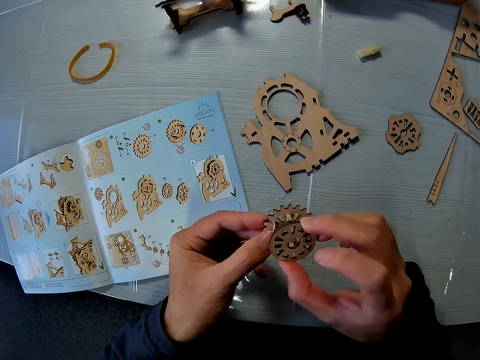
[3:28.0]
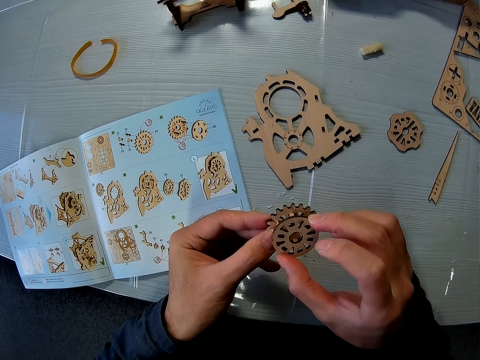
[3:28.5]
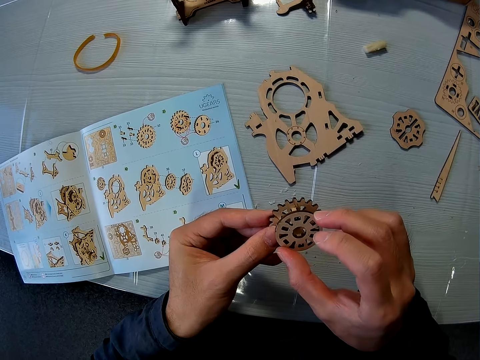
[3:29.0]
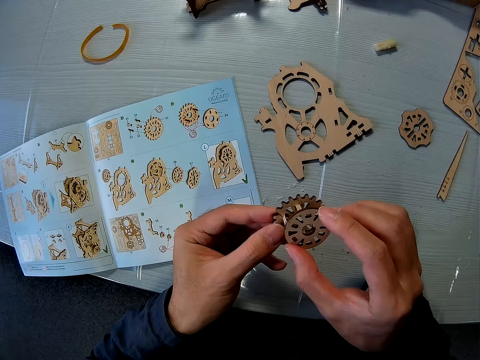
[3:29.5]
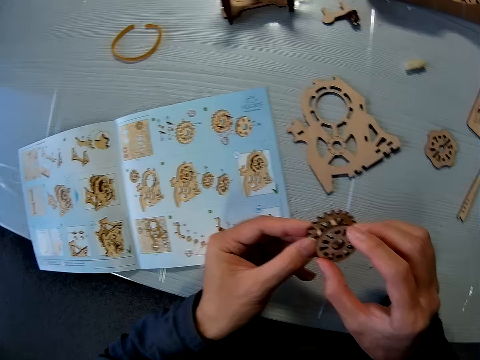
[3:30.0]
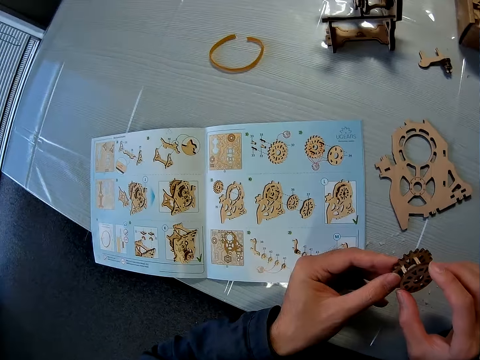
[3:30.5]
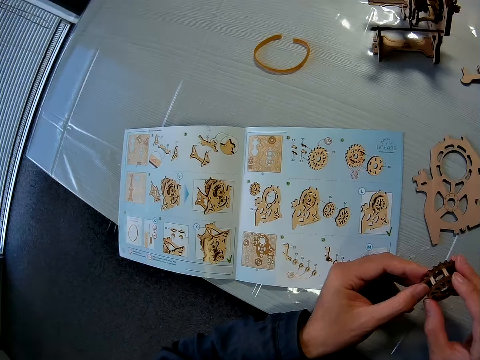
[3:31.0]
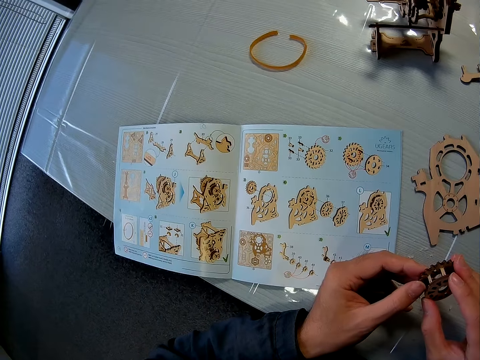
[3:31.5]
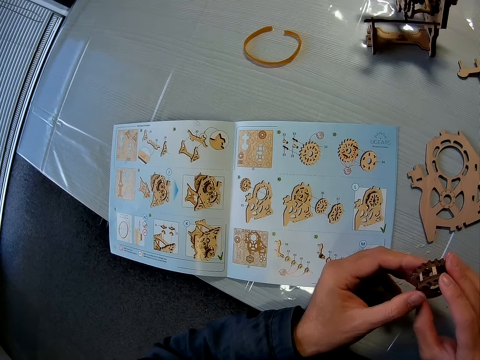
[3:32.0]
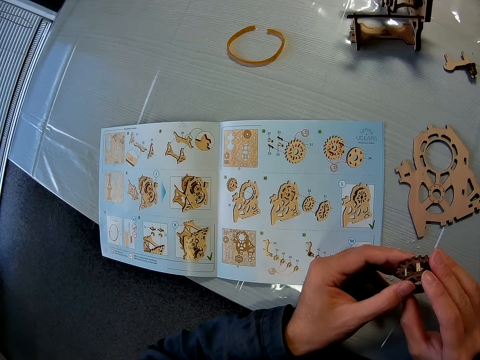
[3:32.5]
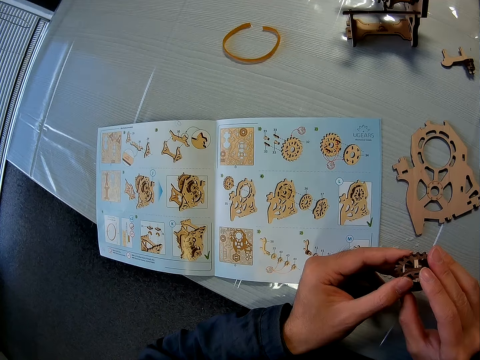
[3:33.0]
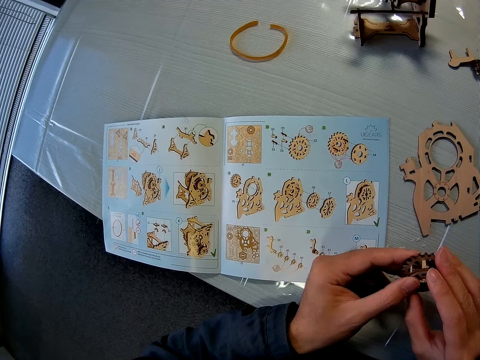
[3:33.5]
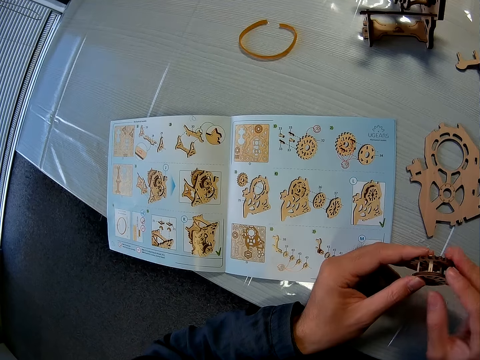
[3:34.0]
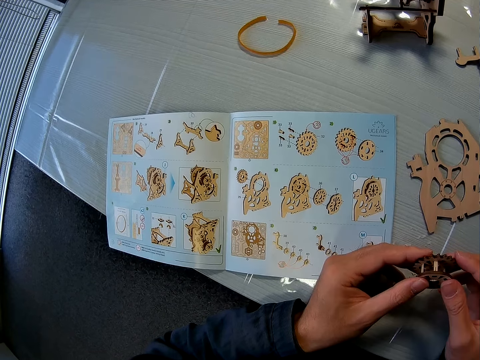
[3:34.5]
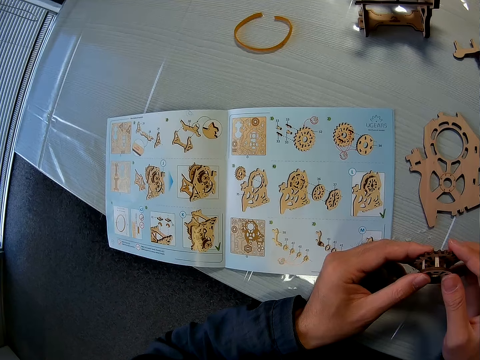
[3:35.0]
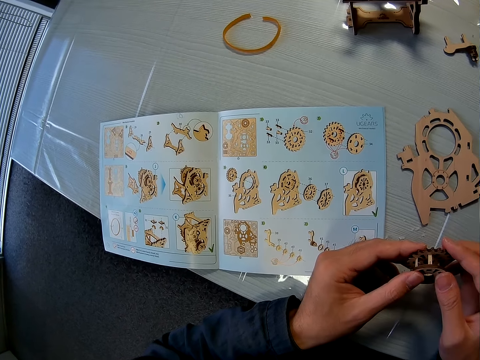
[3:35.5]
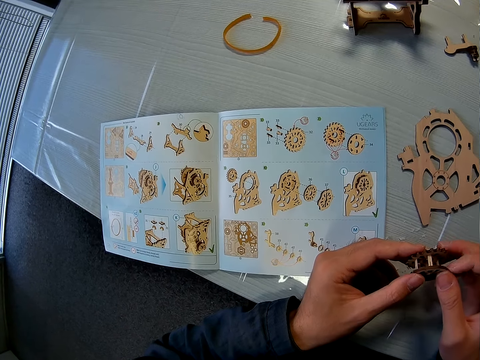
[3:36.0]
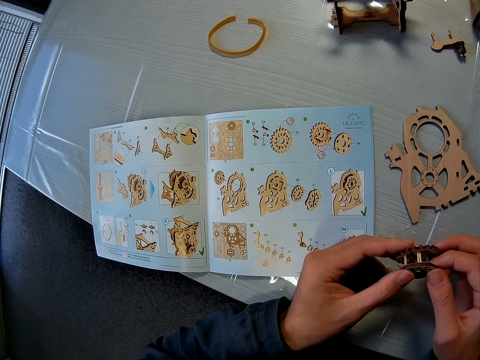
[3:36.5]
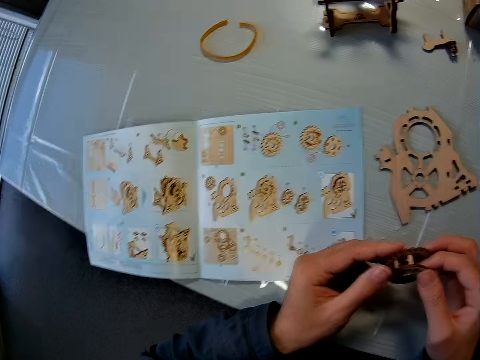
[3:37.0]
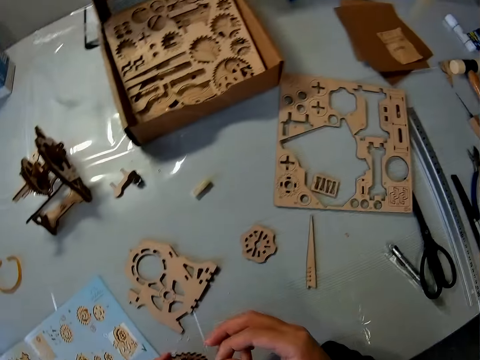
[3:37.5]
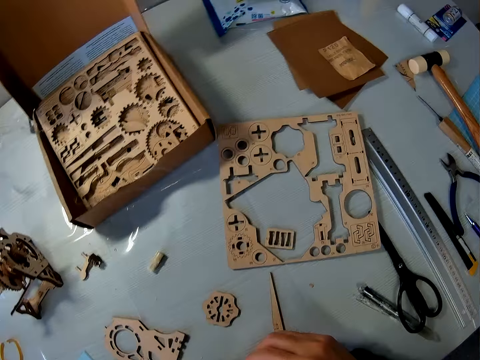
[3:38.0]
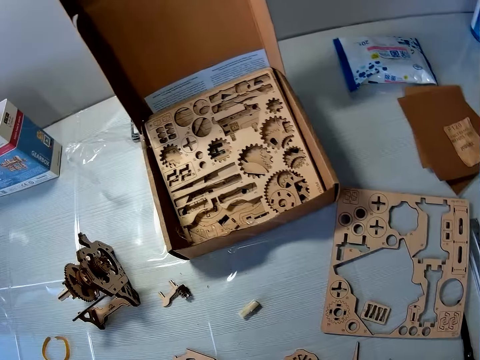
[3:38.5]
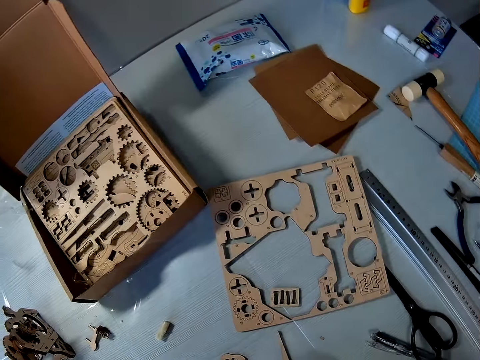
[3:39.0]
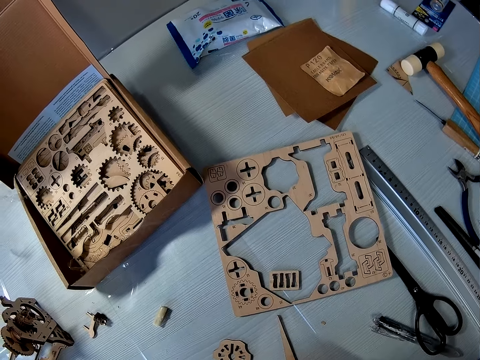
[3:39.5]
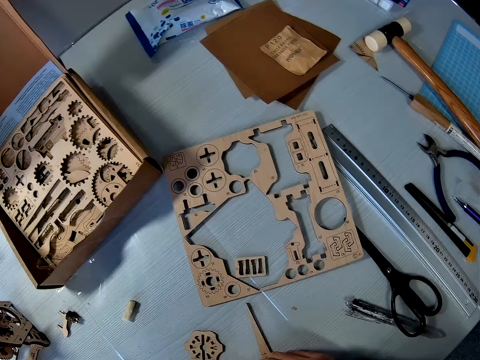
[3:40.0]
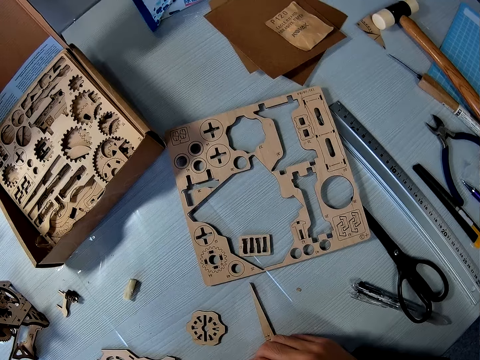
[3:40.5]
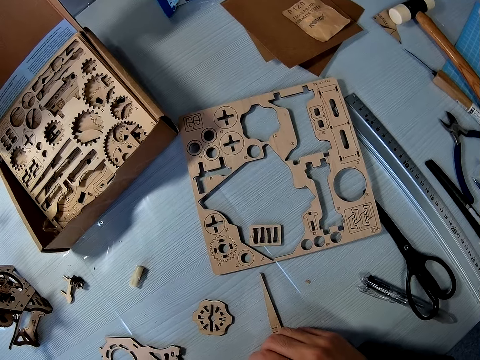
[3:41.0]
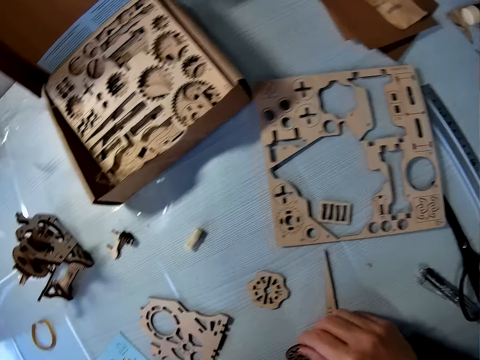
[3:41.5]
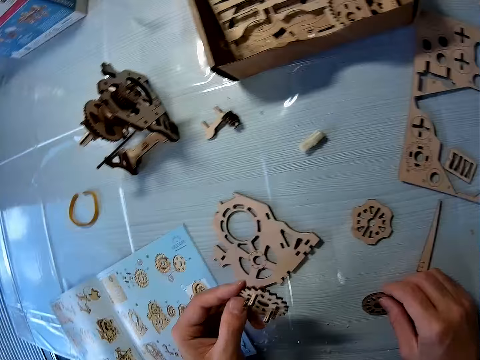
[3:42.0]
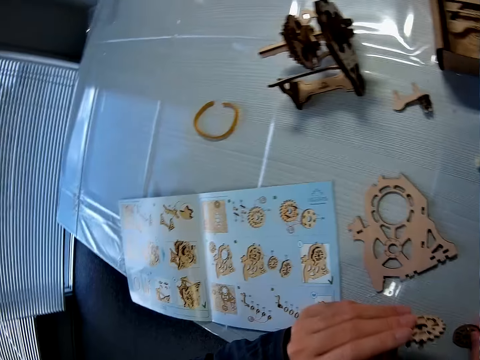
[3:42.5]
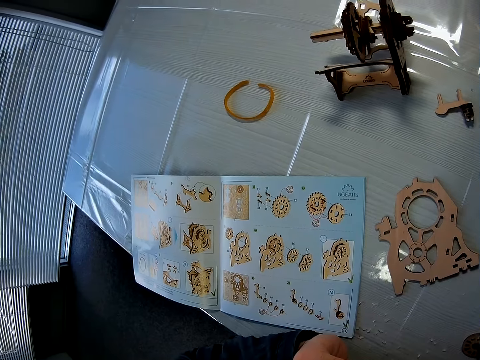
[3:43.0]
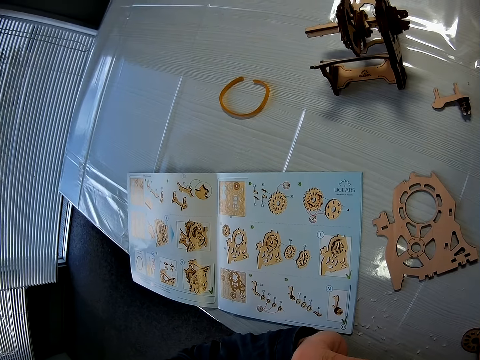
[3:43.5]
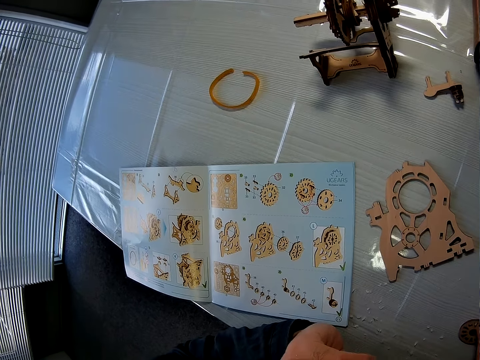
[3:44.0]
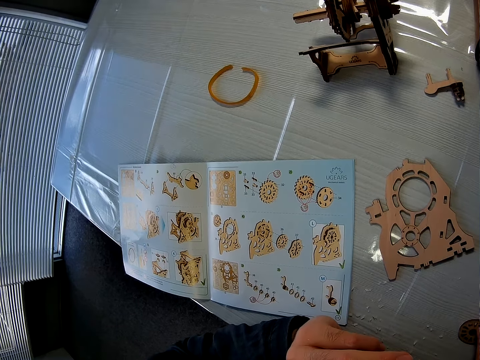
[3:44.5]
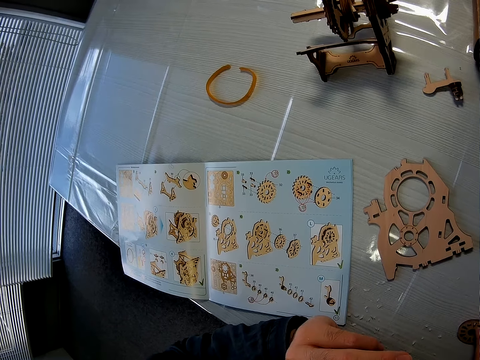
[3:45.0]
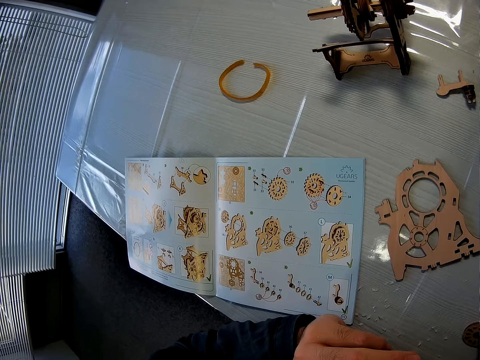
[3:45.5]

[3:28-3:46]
The camera wearer fixes the pieces of art together. They look at the book. They fix the pieces of art together. They look at the pieces of art. They look on the table. They place a hand on the table. They look at the pieces of art.

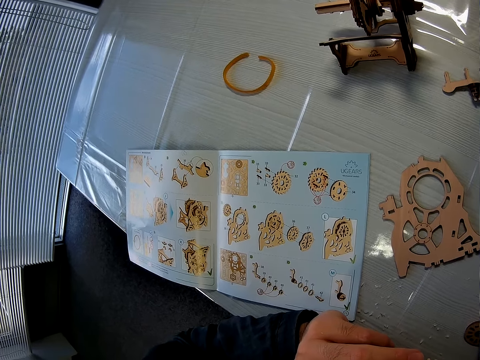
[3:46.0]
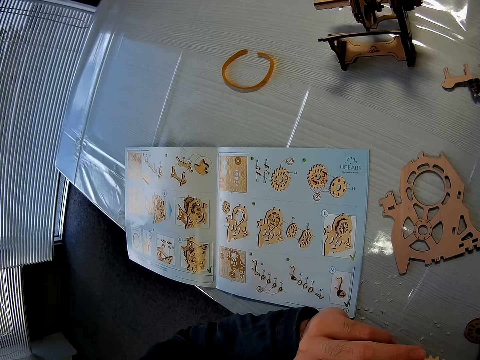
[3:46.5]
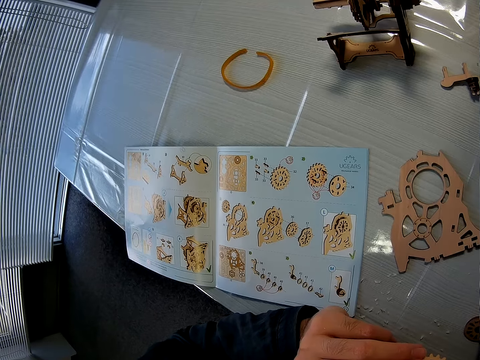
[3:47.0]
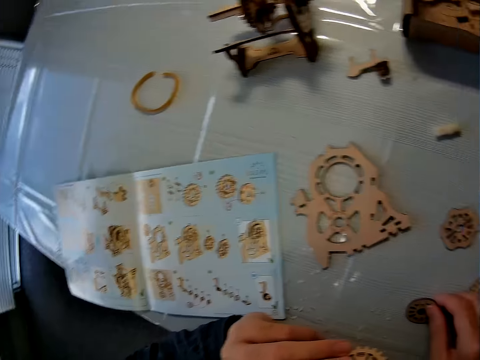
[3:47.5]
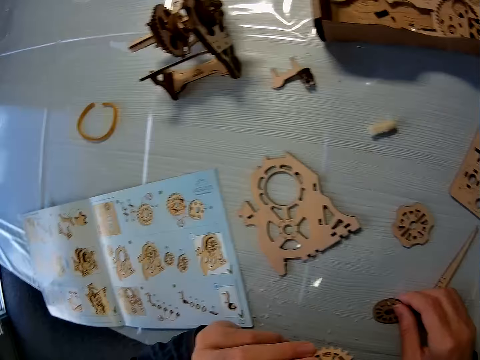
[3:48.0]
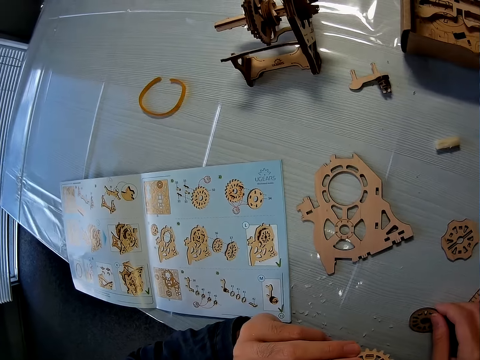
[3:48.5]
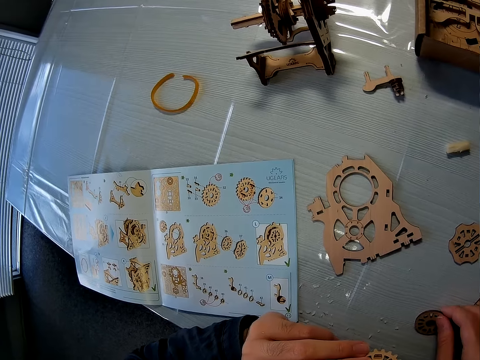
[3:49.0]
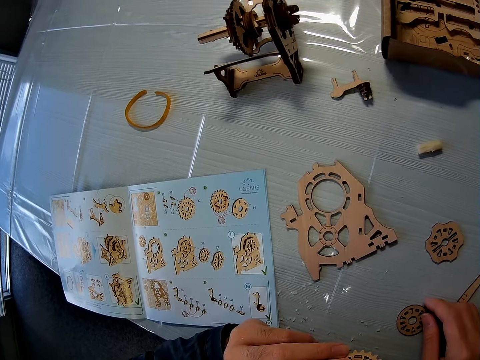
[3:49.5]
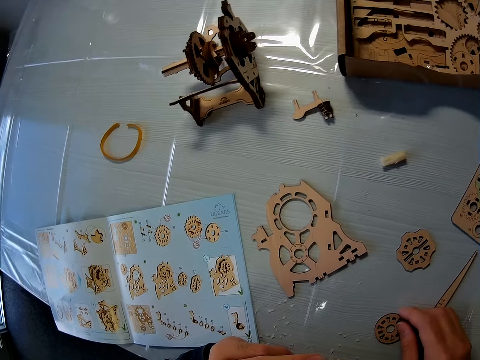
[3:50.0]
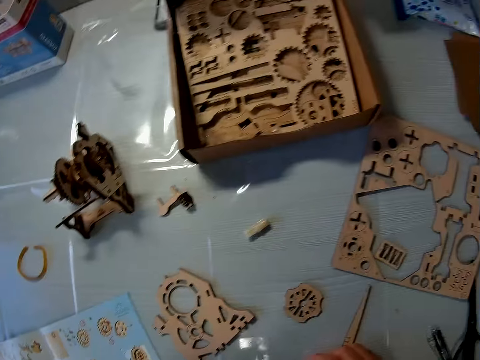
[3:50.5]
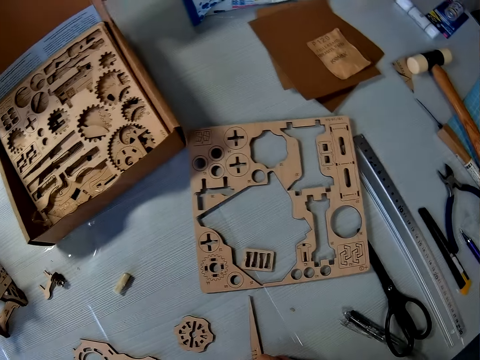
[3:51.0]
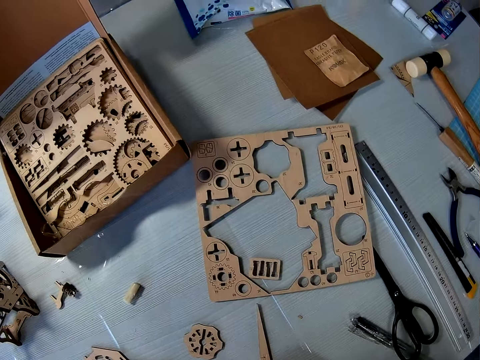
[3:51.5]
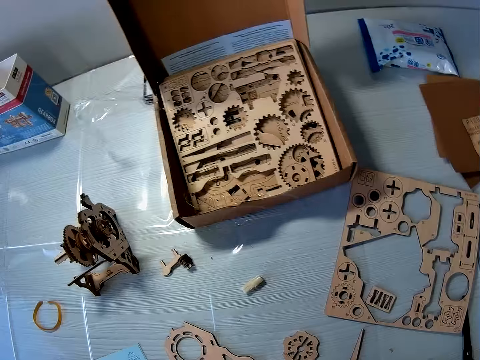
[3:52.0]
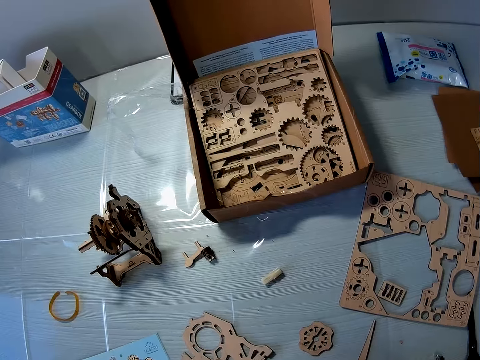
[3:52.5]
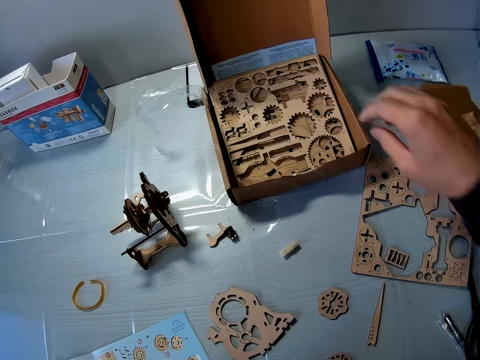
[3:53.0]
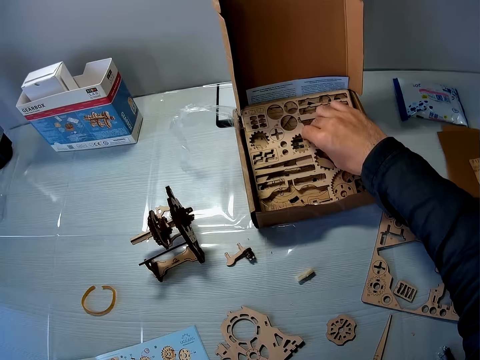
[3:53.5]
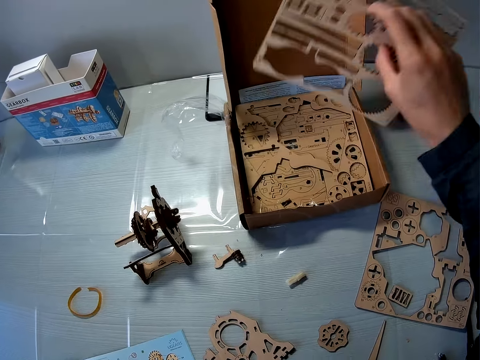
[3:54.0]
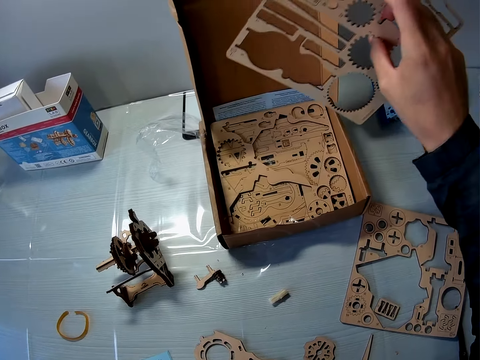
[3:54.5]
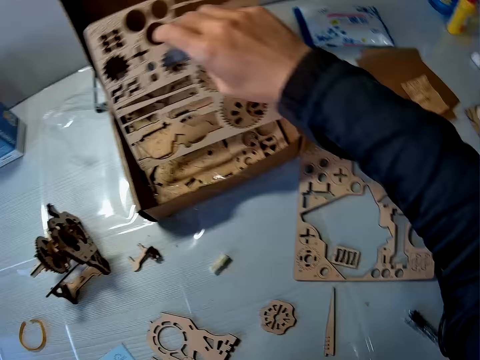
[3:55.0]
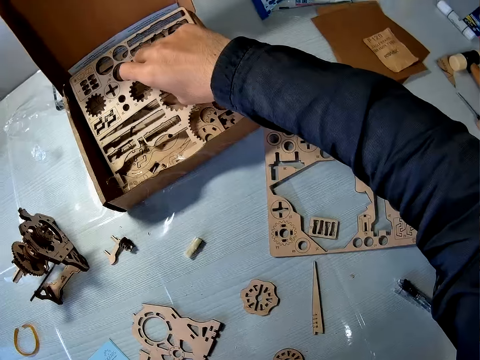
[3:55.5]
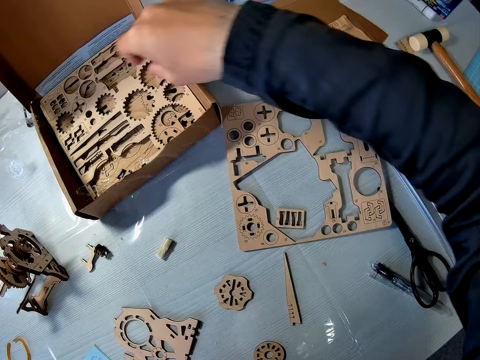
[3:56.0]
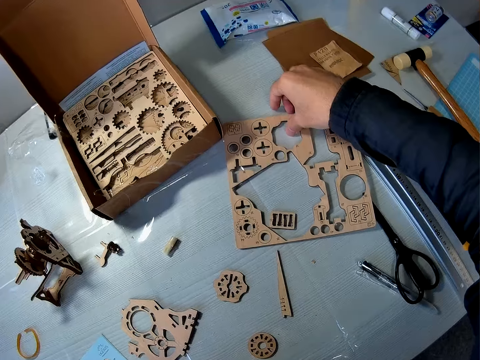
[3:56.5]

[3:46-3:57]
The camera wearer looks around the table. He lifts his hand. He picks a puzzle sheet from a box on the table. He drops the puzzle sheet back in the box.
